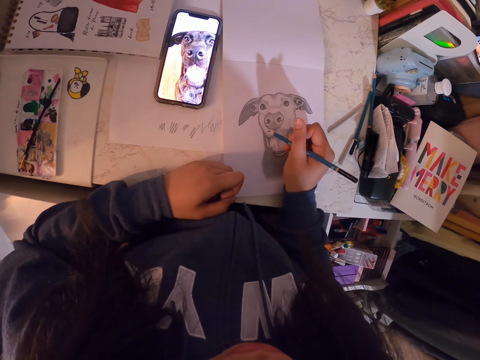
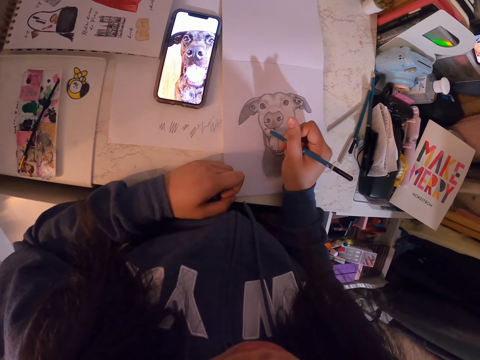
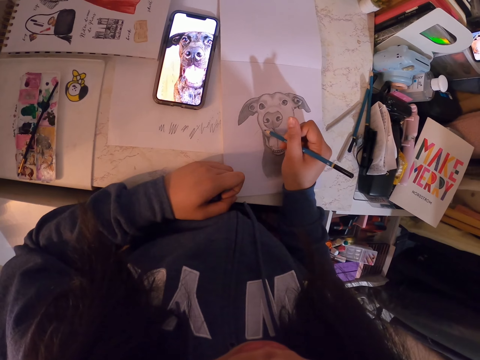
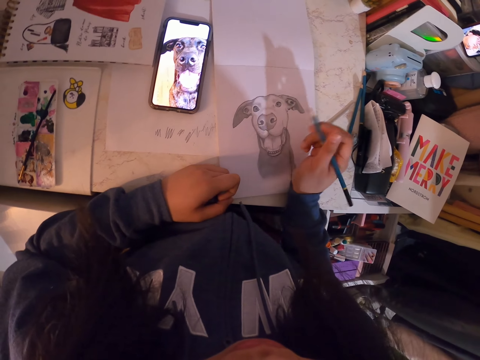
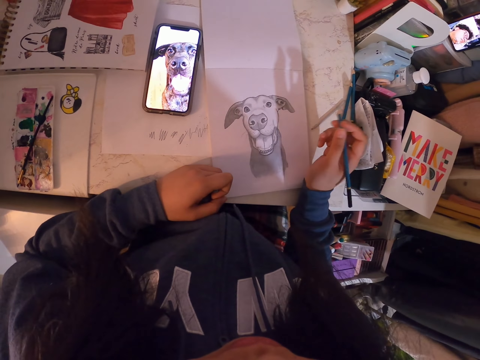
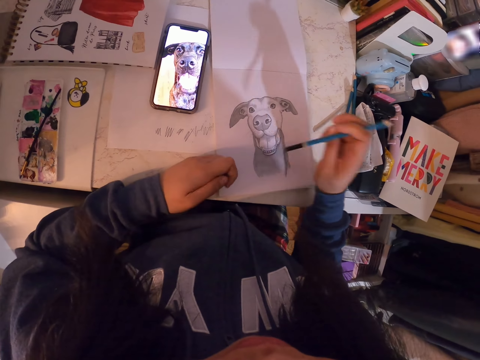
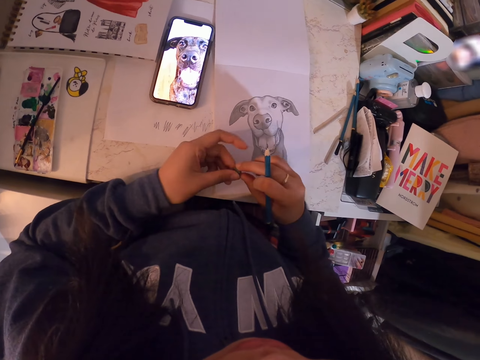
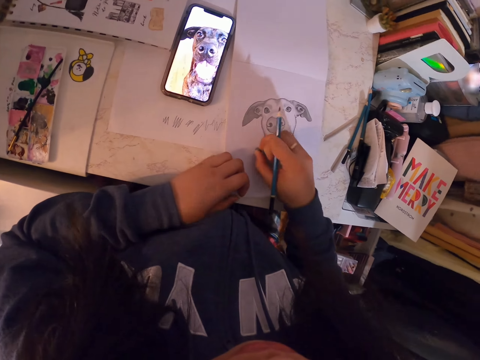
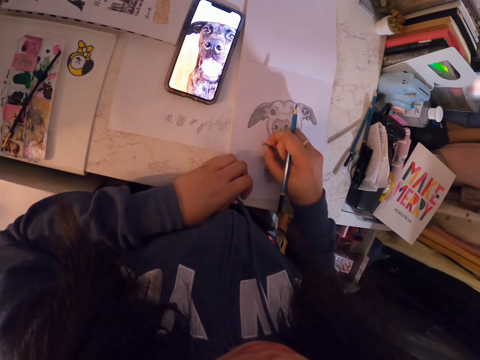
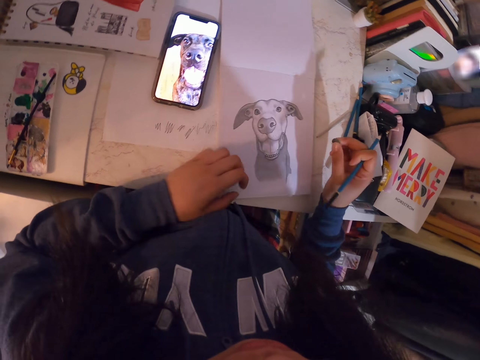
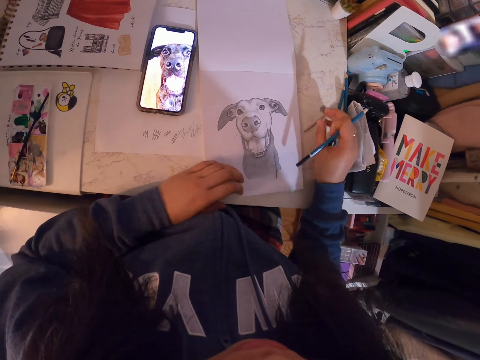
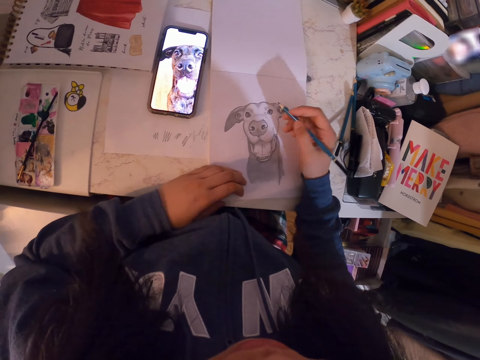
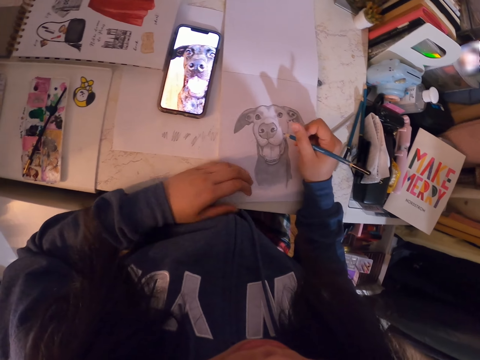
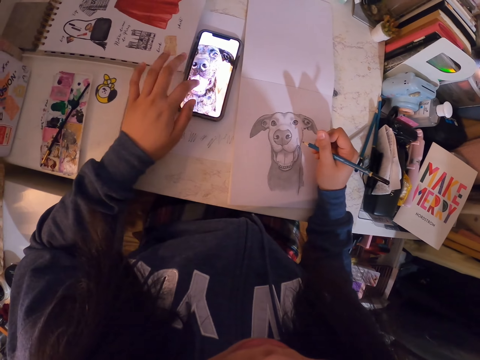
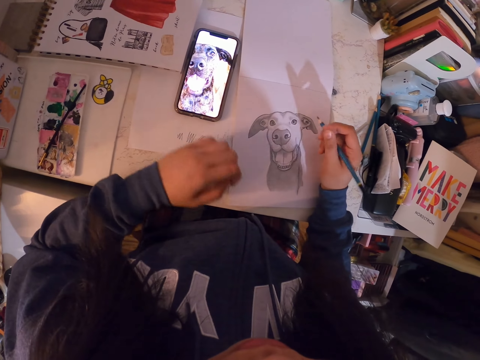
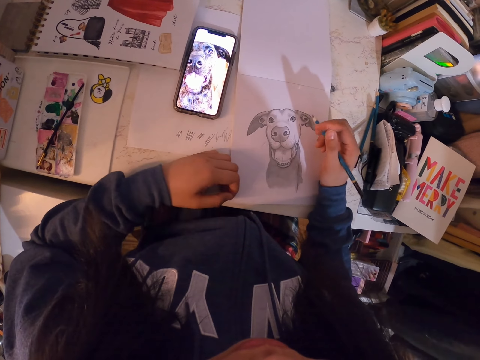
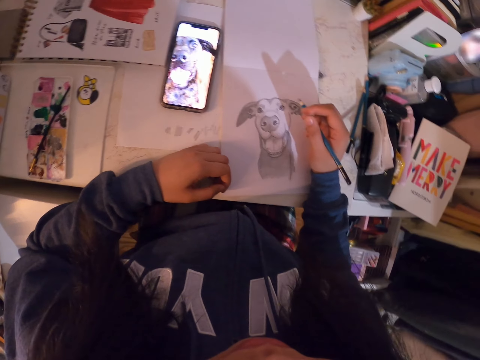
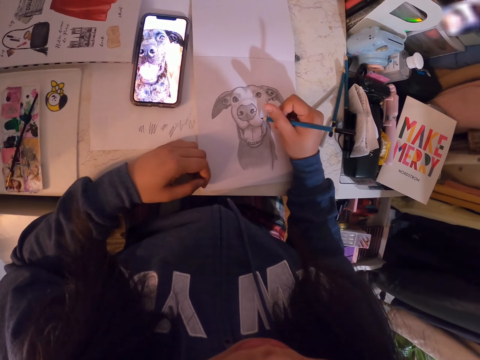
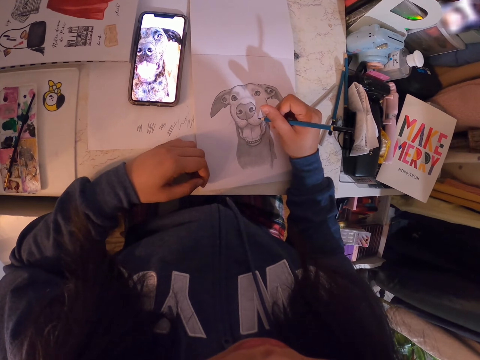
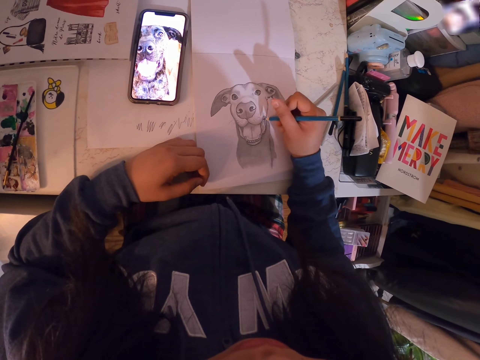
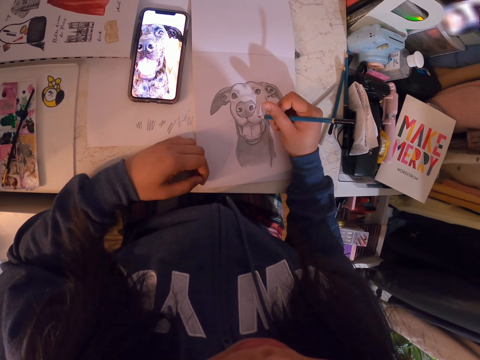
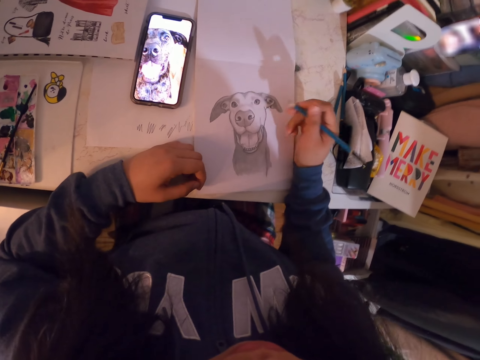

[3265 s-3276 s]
The camera wearer looks at the drawing. He passes something to the right hand. He rubs the drawing with the rubber on the page. He puts the rubber on the table. He draws in the book. He scrolls his phone. He looks at his phone. He draws in the book.

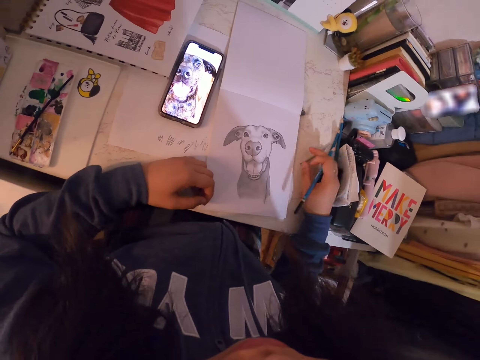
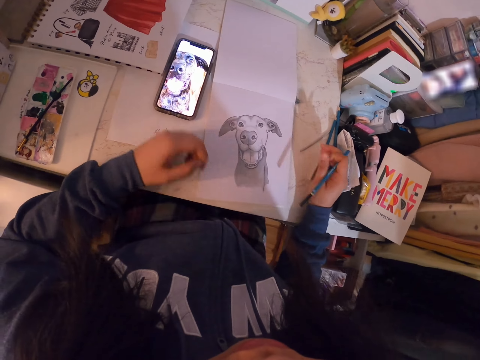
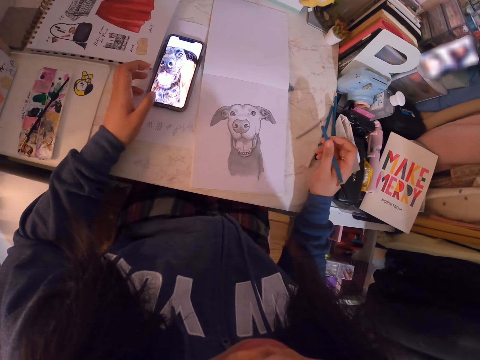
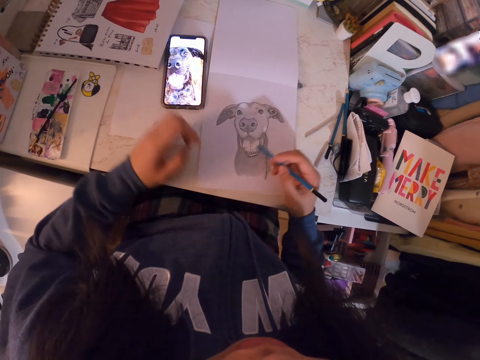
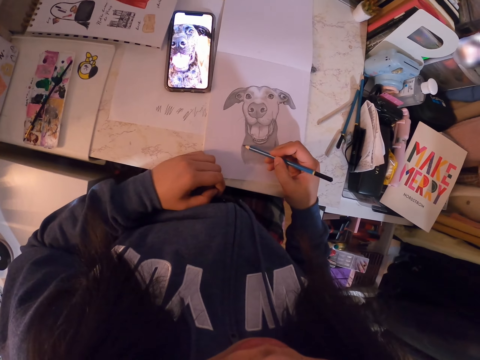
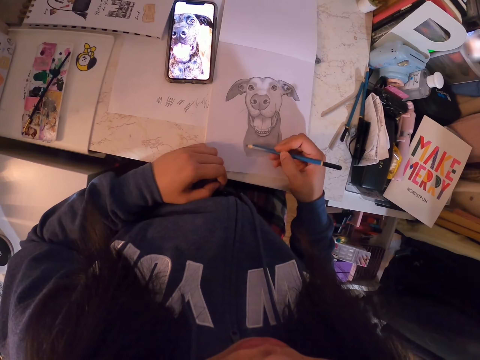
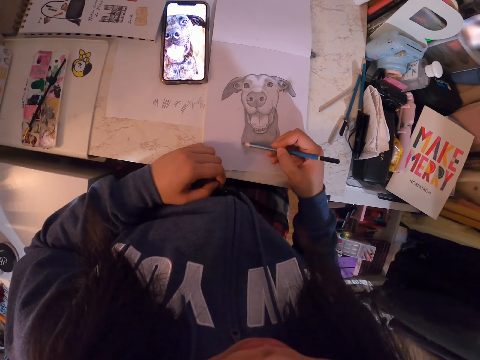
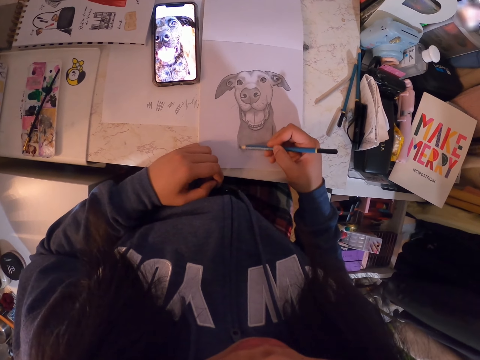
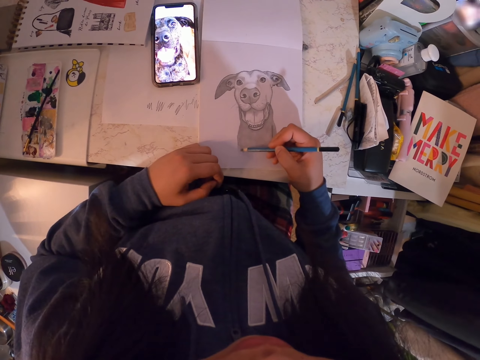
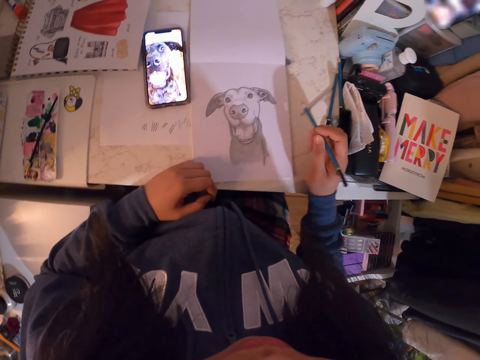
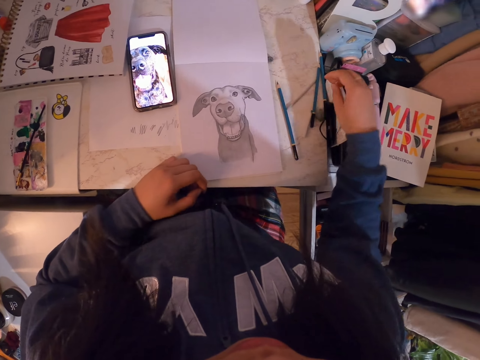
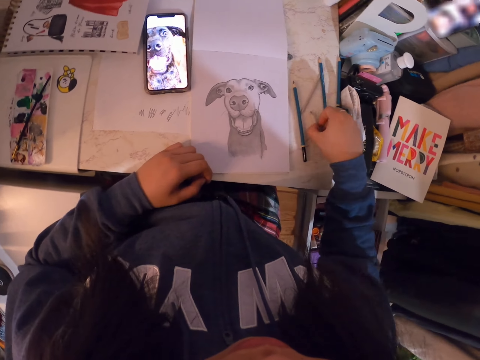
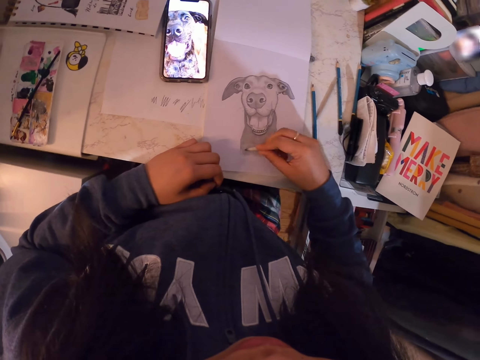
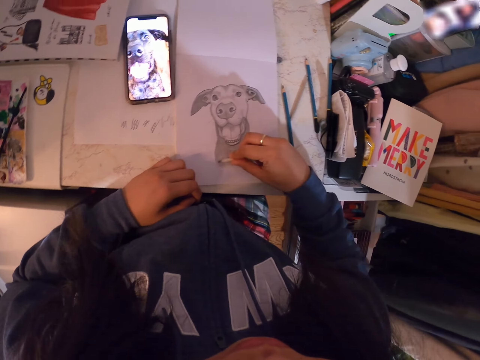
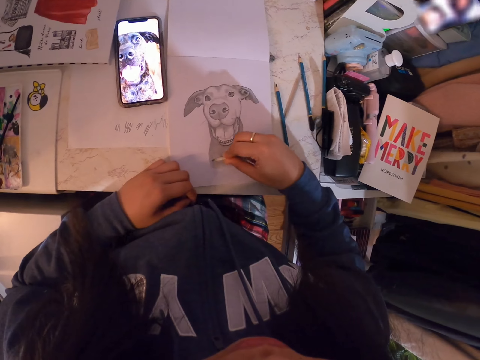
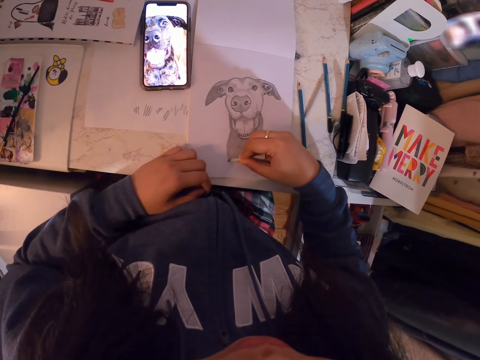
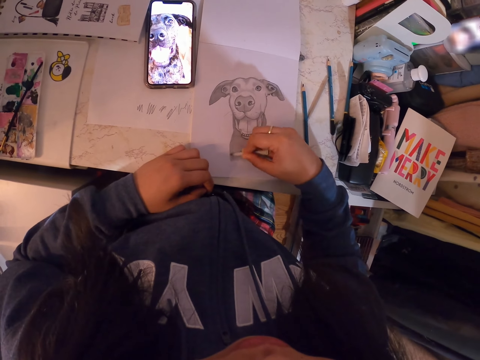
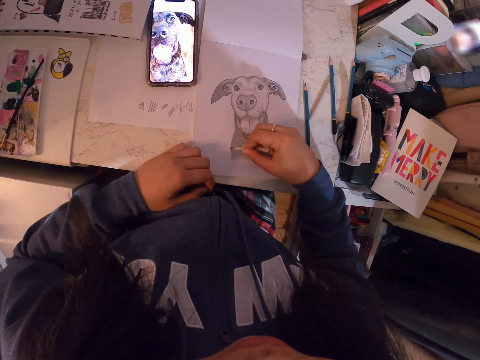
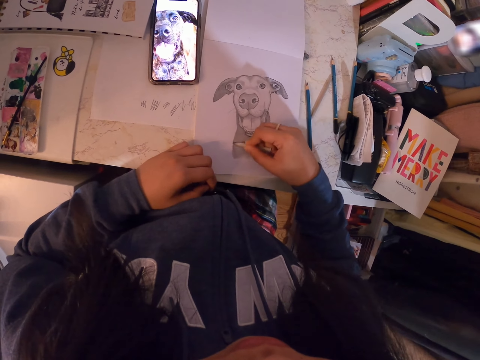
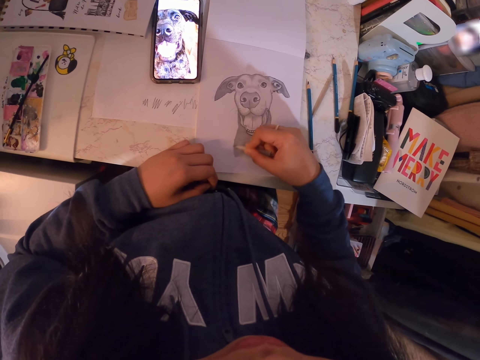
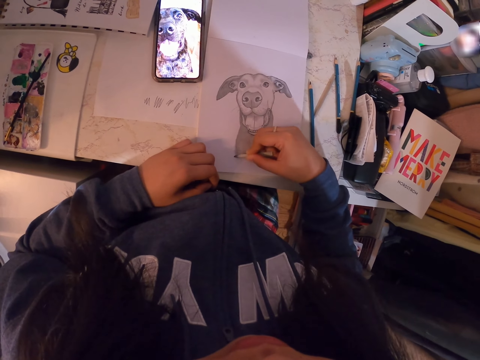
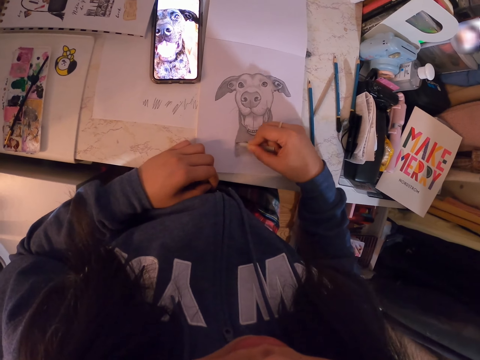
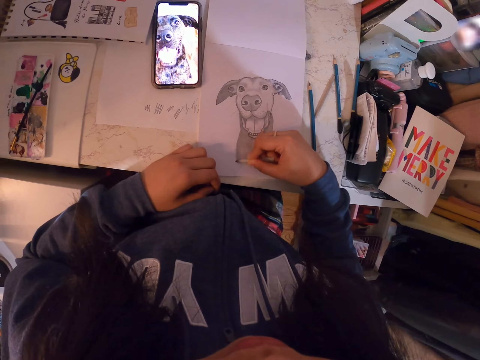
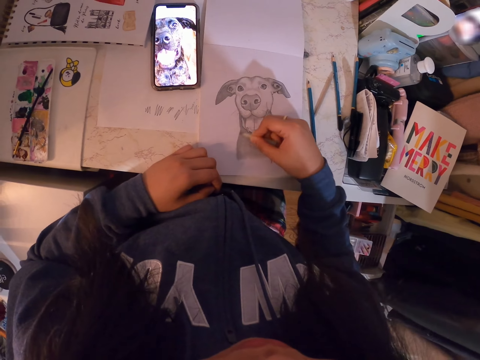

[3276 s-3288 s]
The camera wearer picks up the rubber. He touches his phone. He shades the drawing. He puts down the pencil. He picks up another pen on the table. He shades the drawing.

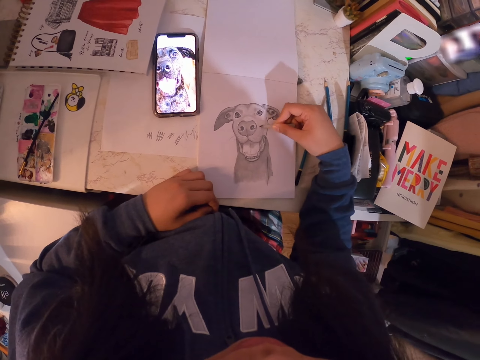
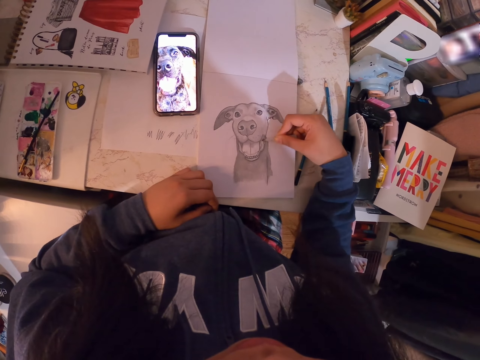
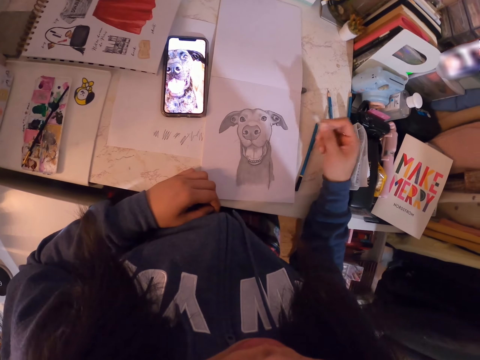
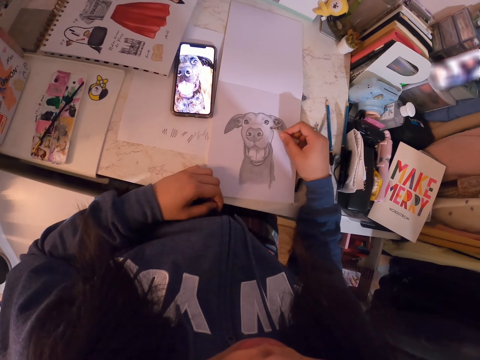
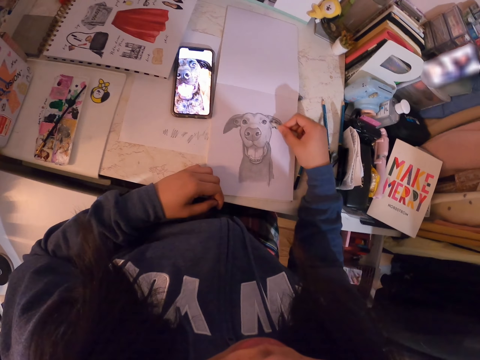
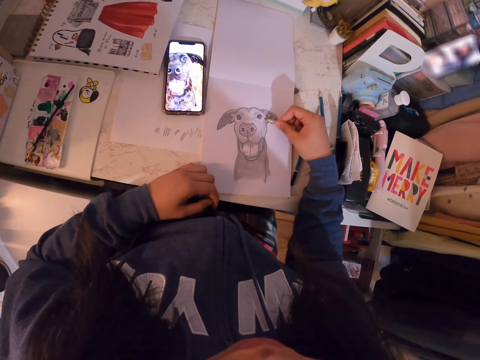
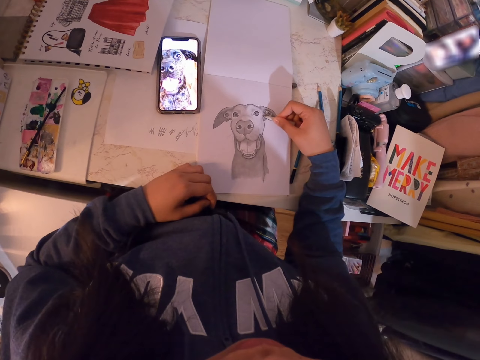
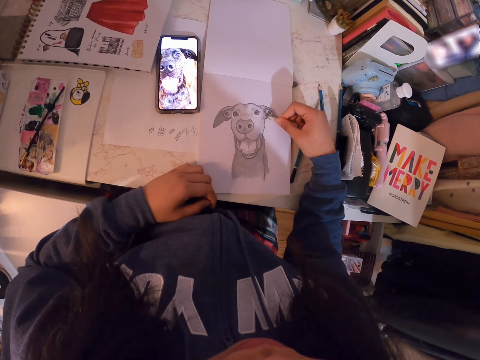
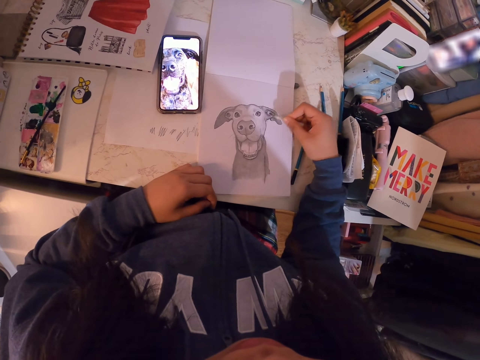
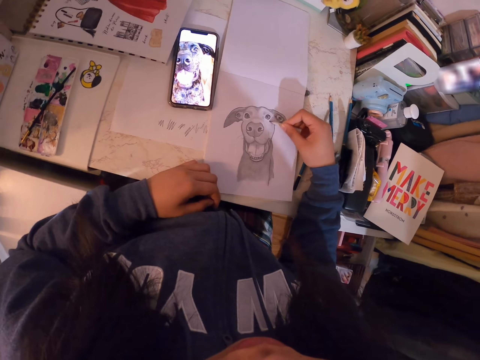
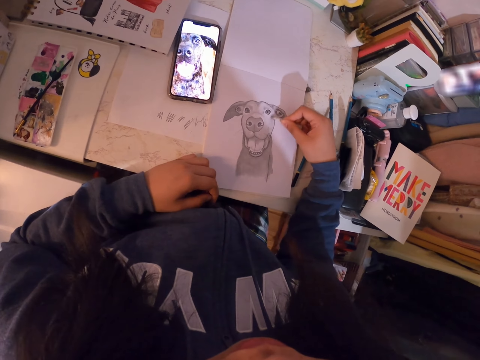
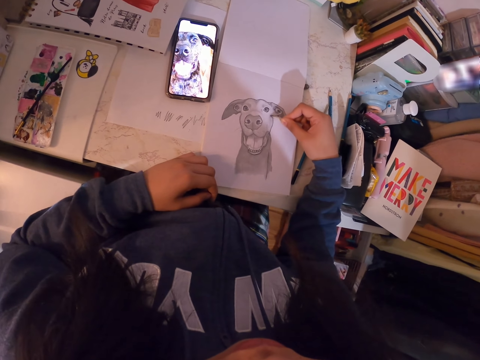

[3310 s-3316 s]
The camera wearer looks at the drawing. They draw on the paper.
